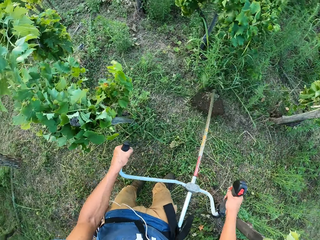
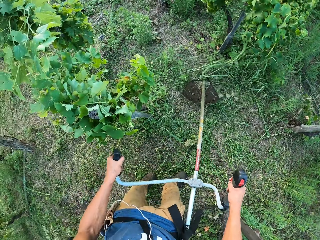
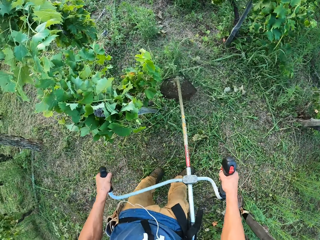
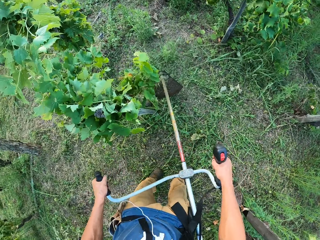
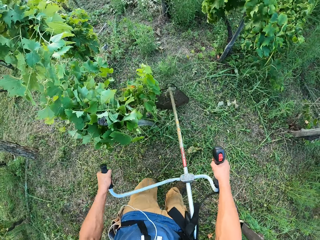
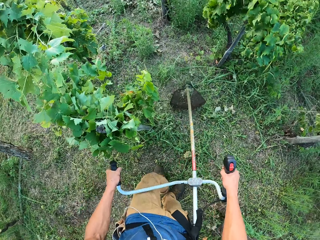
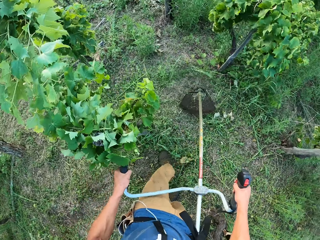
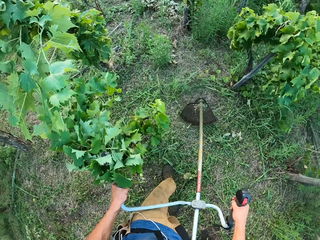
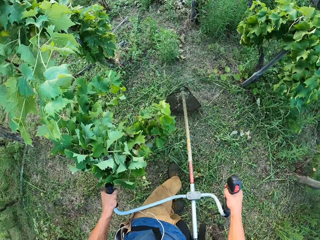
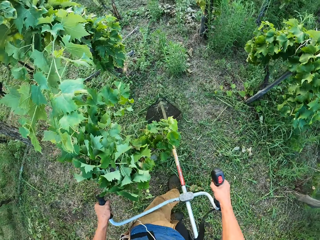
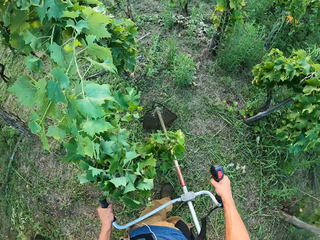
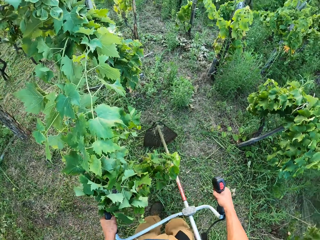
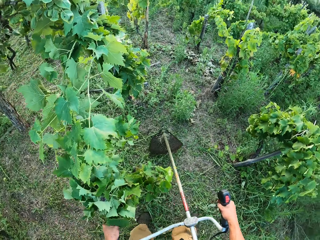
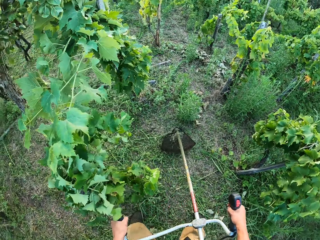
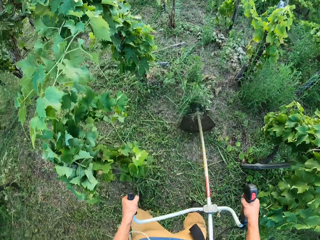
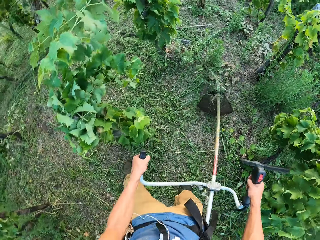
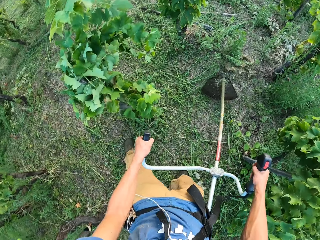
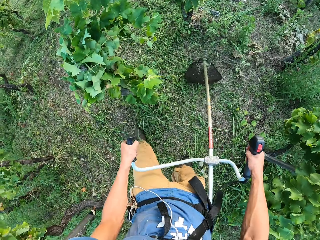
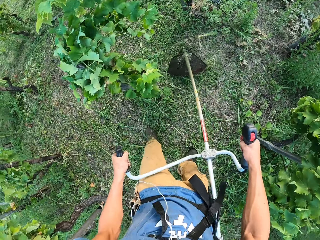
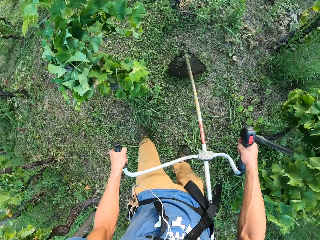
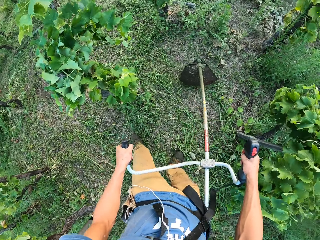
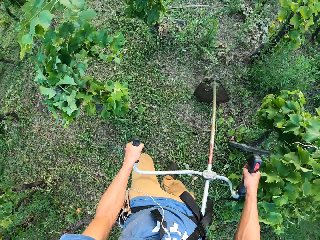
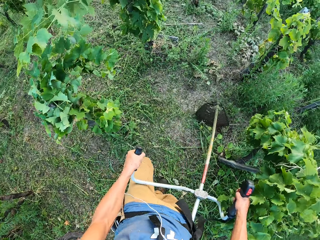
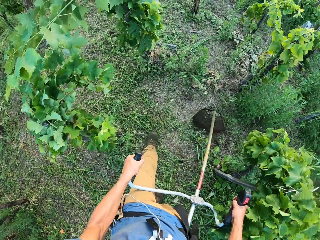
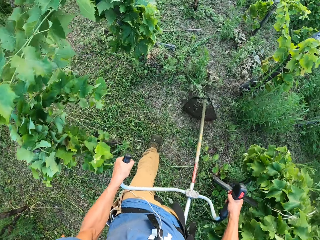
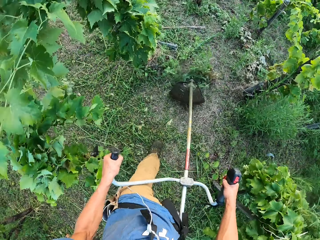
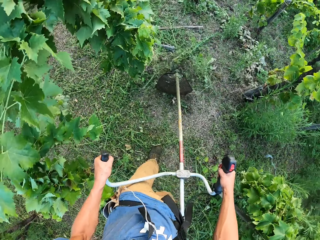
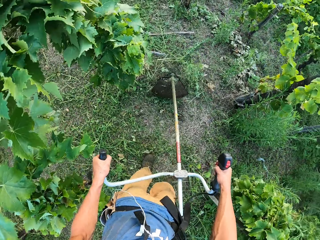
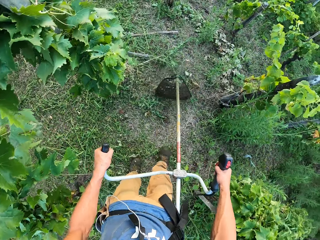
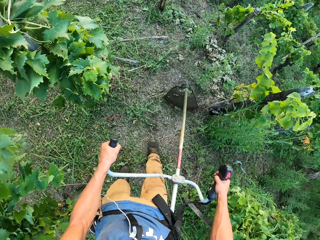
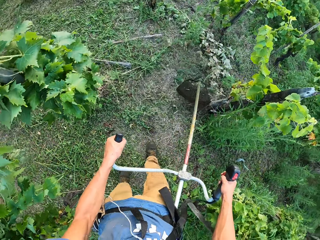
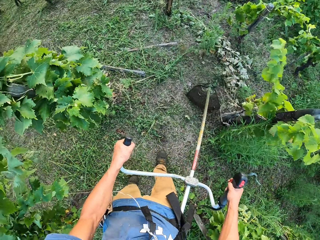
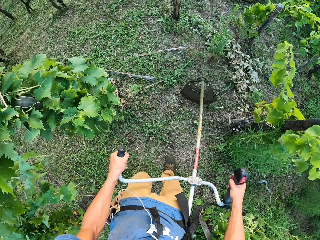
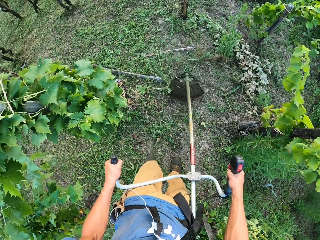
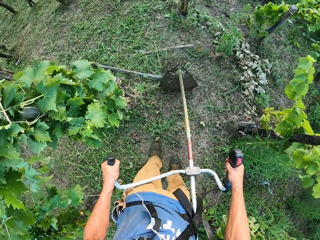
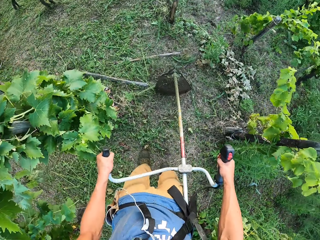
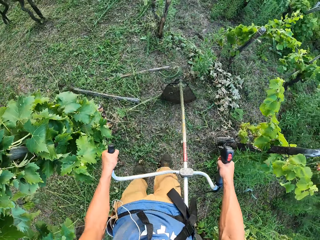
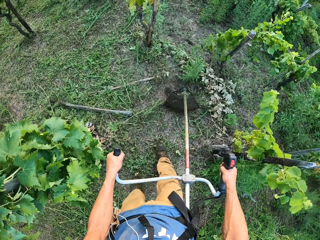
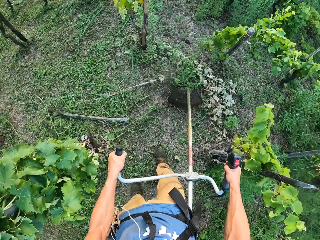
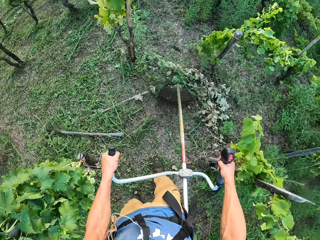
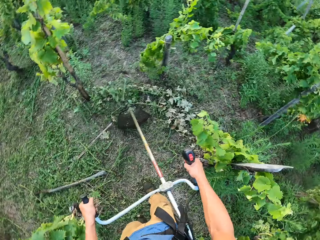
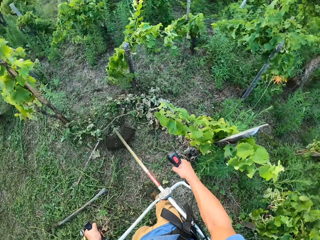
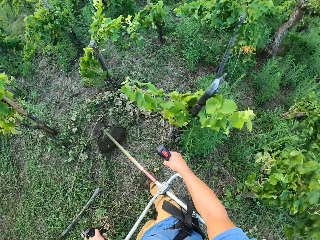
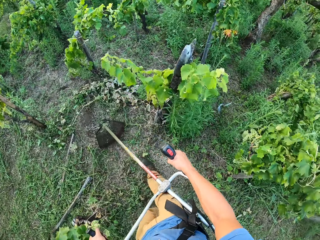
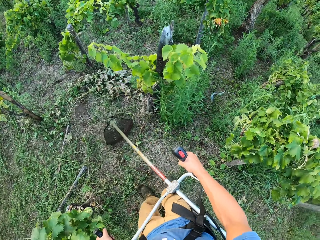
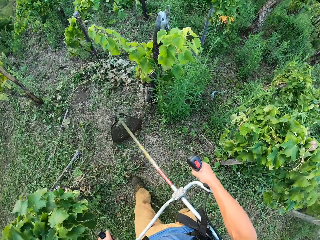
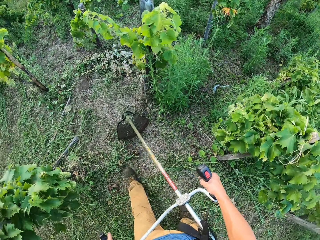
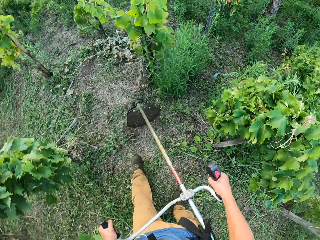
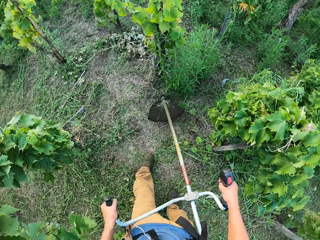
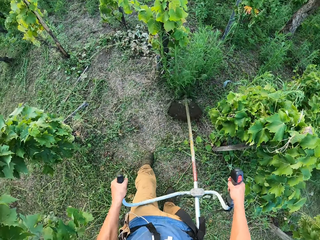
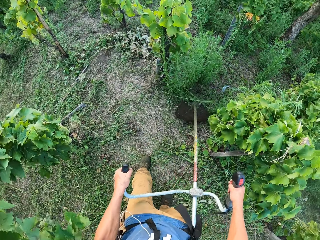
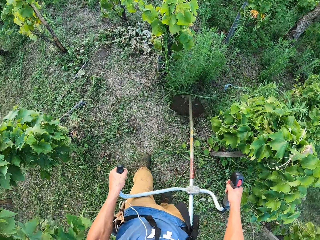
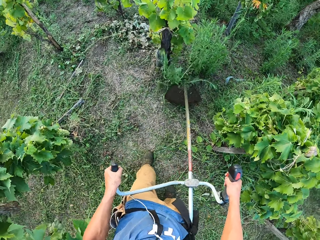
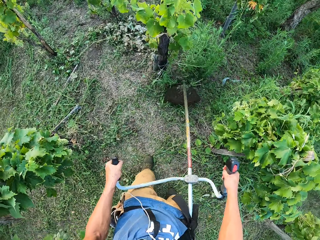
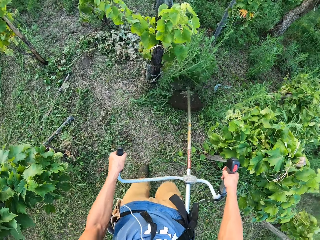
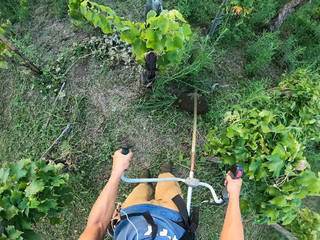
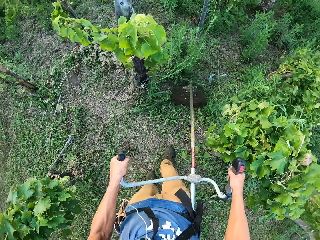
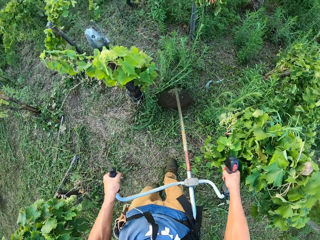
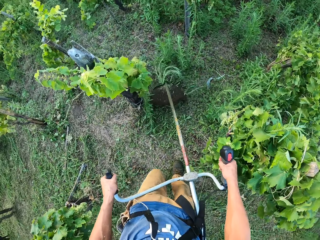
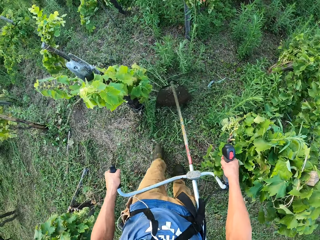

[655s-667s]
The camera wearer clears grasses to his left with the grass cutting machine.

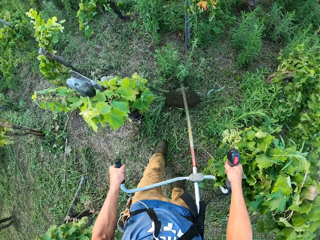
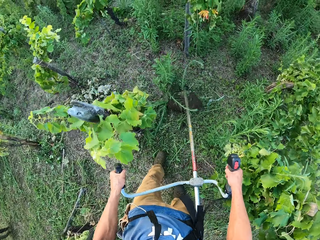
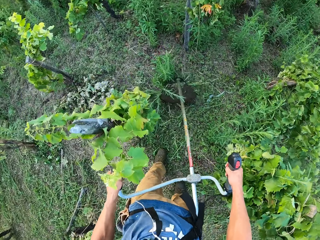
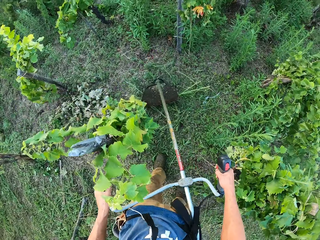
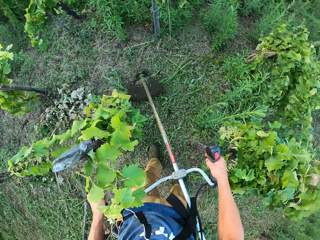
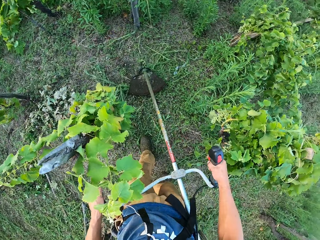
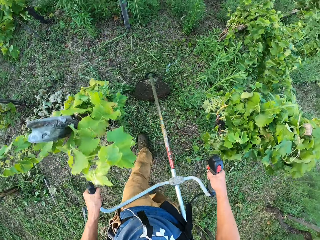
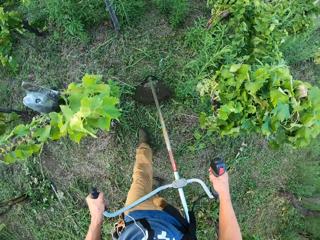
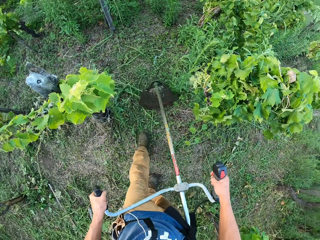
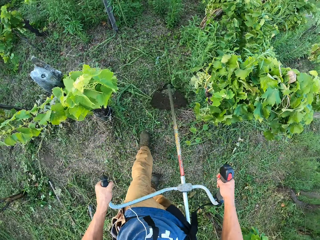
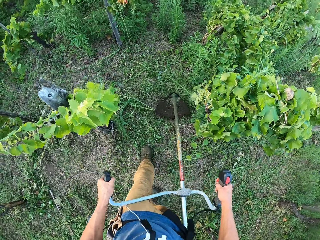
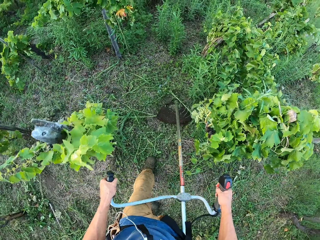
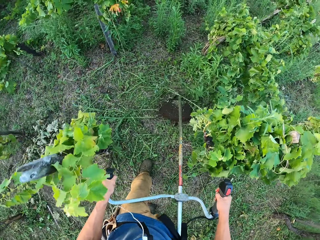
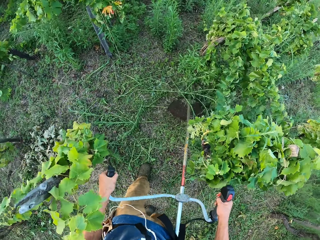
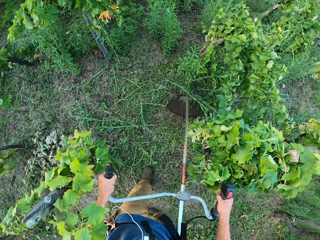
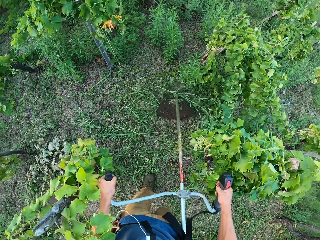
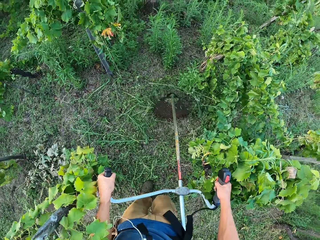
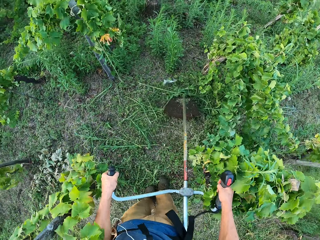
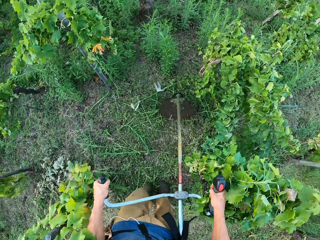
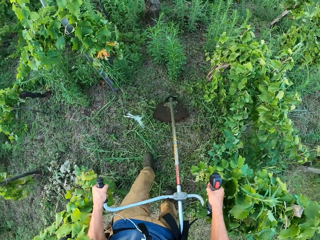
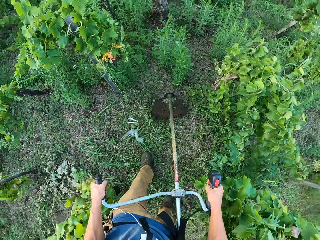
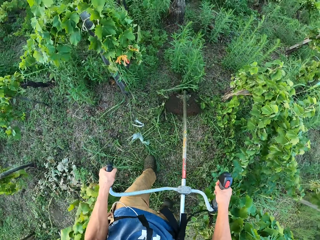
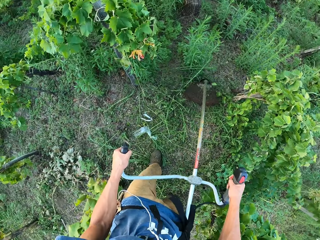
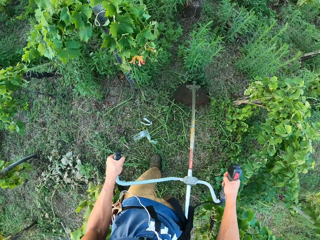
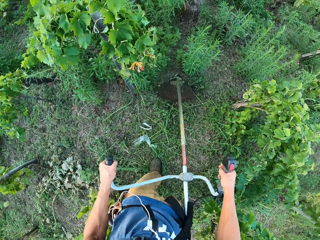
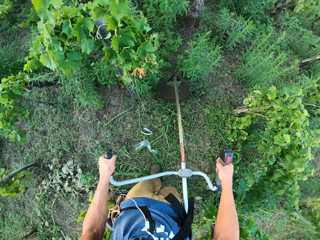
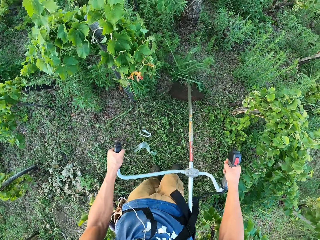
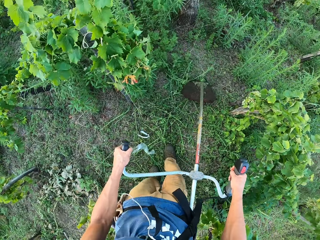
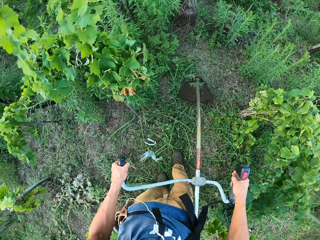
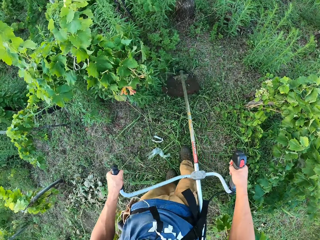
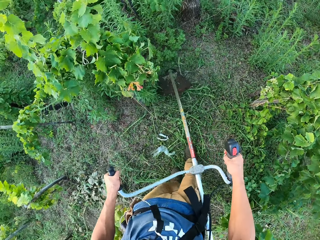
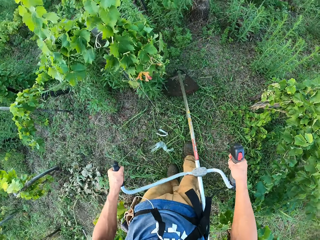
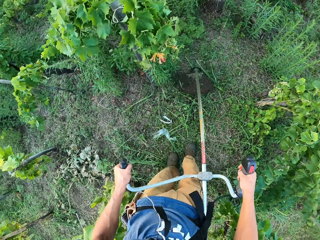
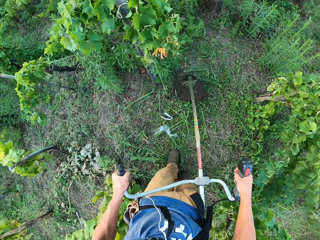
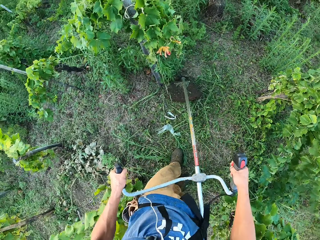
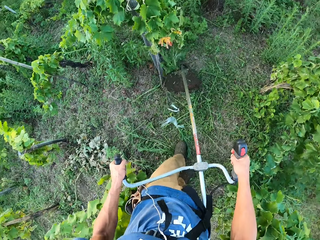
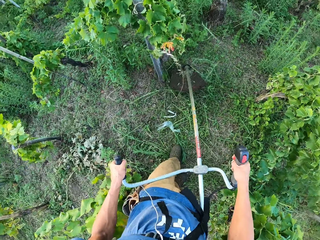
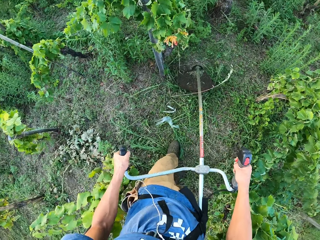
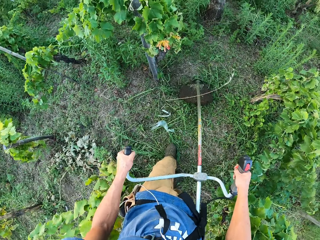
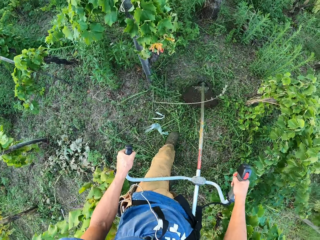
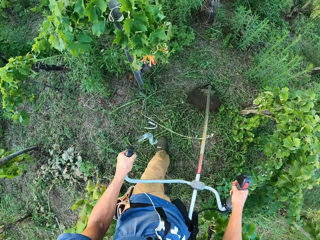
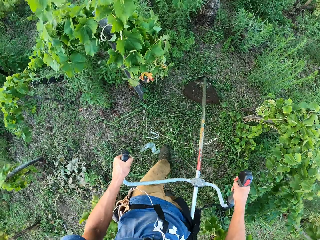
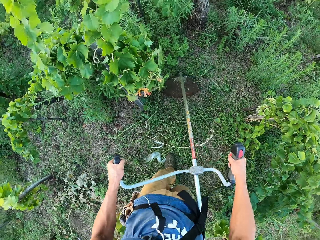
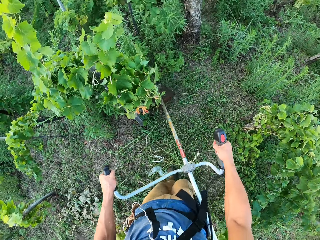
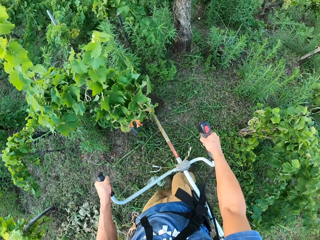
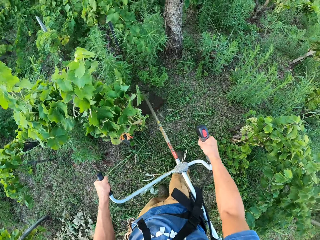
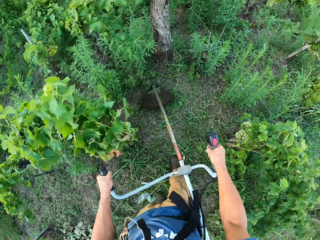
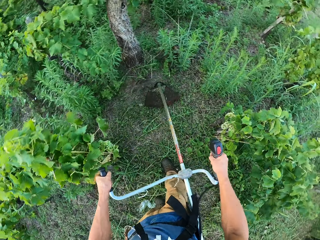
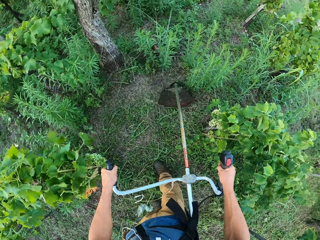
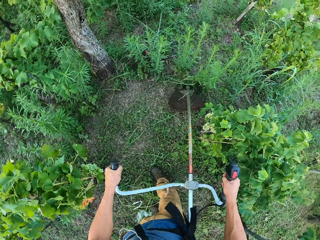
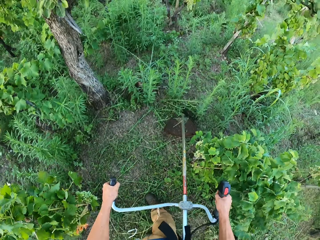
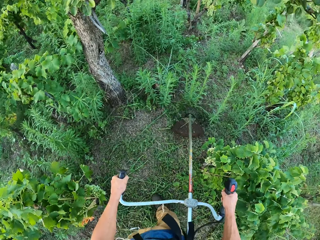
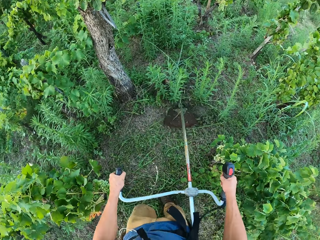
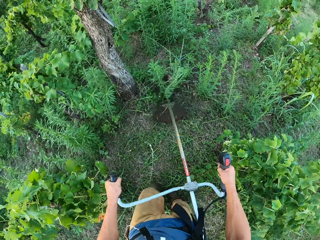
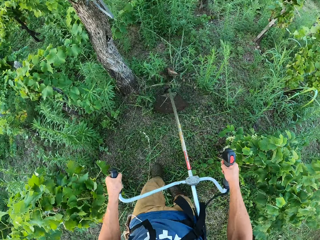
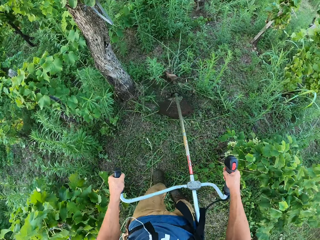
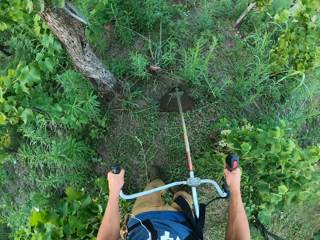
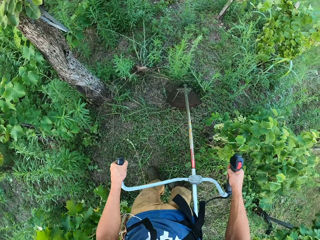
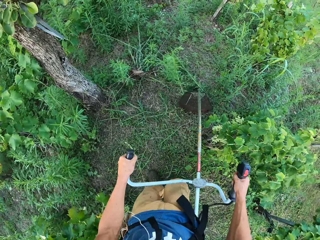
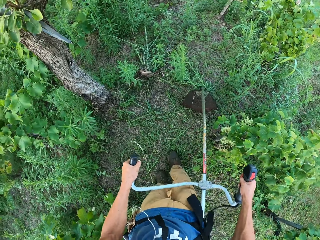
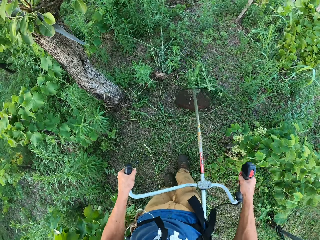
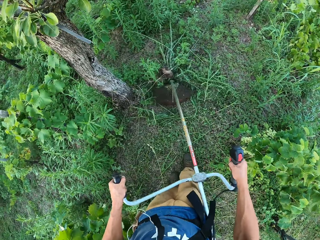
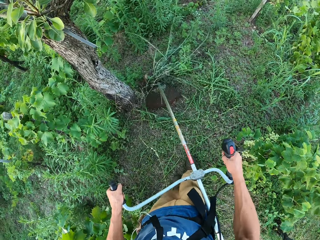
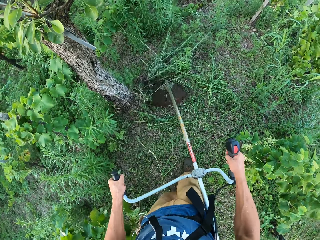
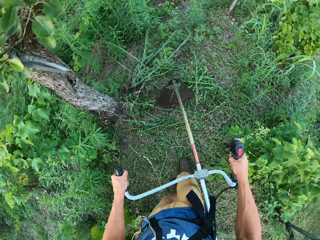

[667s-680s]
The camera wearer clears grasses to his right with the grass cutting machine.
